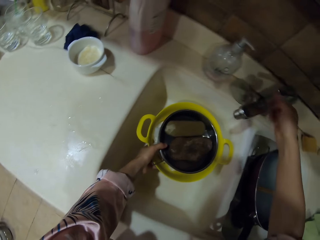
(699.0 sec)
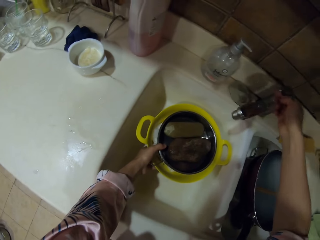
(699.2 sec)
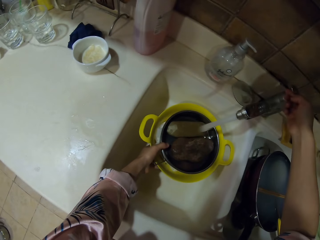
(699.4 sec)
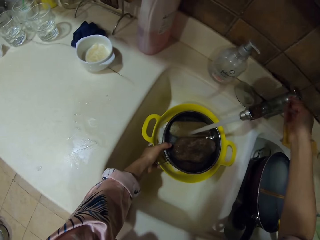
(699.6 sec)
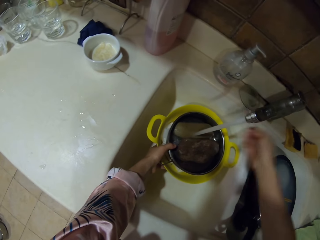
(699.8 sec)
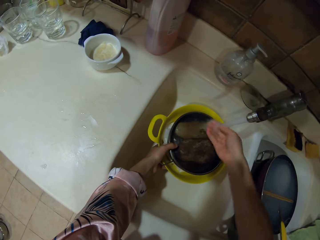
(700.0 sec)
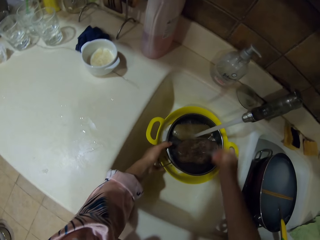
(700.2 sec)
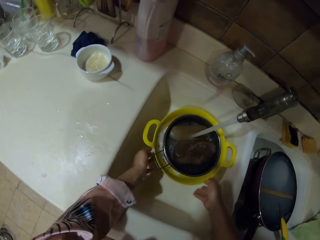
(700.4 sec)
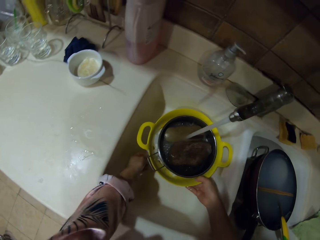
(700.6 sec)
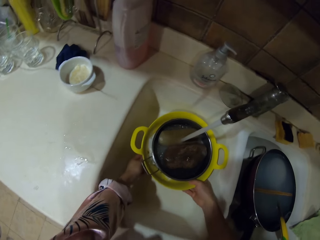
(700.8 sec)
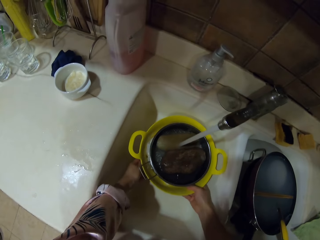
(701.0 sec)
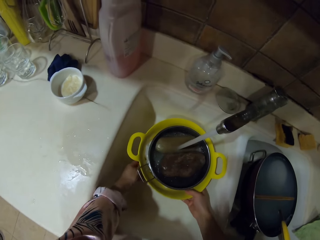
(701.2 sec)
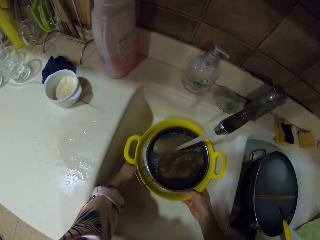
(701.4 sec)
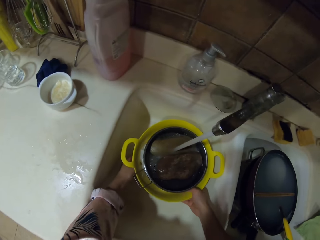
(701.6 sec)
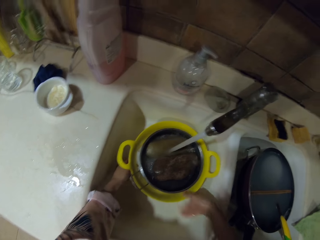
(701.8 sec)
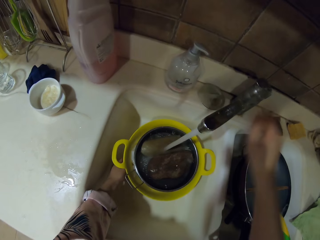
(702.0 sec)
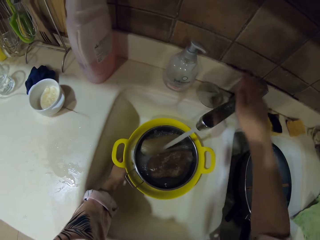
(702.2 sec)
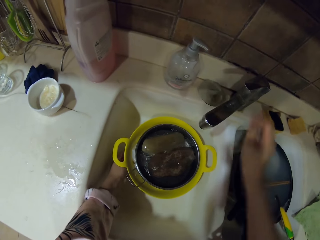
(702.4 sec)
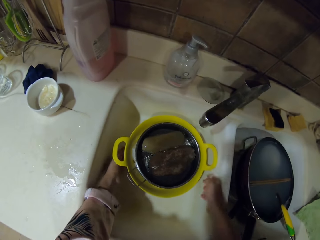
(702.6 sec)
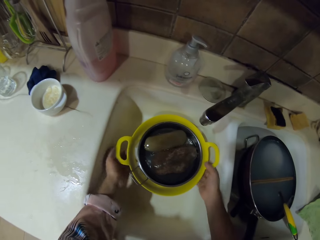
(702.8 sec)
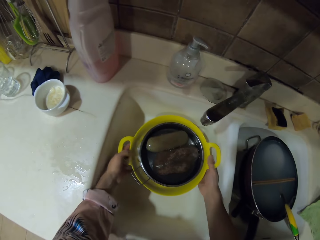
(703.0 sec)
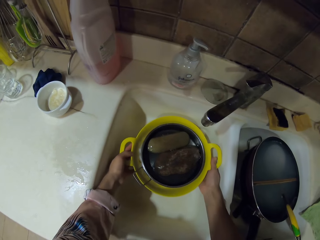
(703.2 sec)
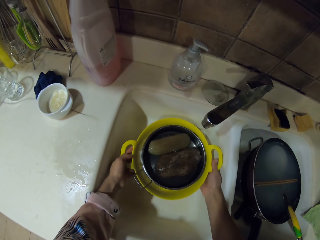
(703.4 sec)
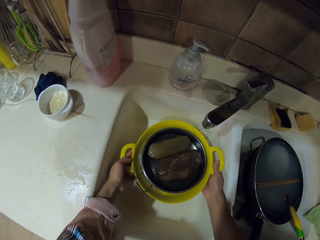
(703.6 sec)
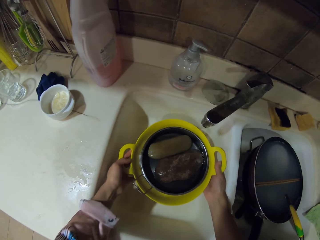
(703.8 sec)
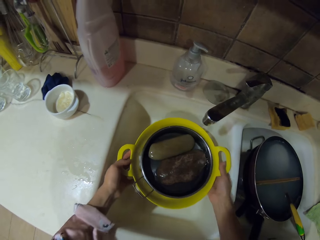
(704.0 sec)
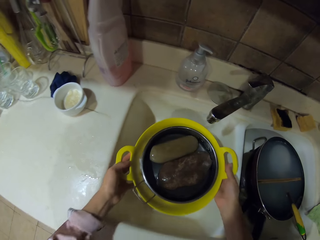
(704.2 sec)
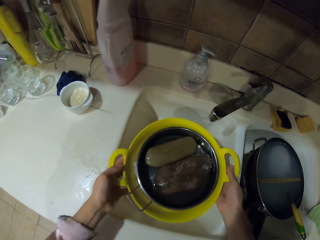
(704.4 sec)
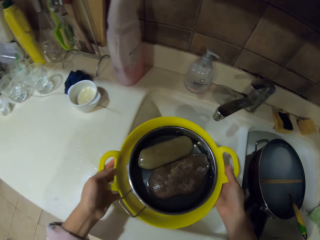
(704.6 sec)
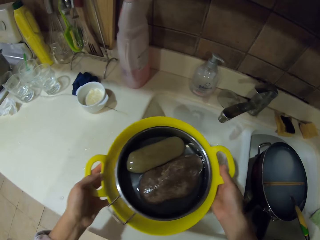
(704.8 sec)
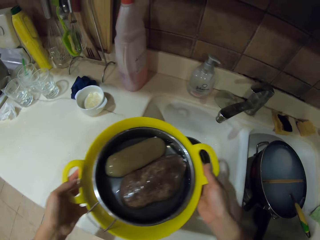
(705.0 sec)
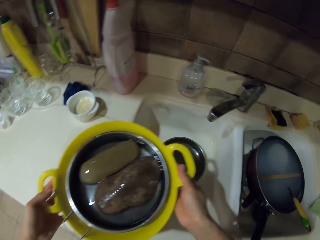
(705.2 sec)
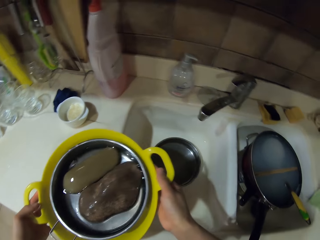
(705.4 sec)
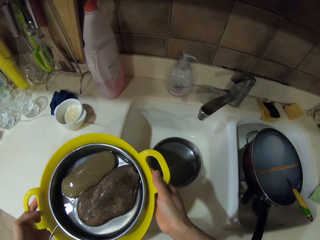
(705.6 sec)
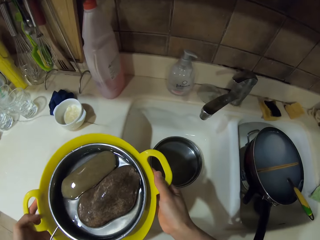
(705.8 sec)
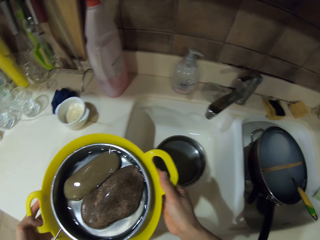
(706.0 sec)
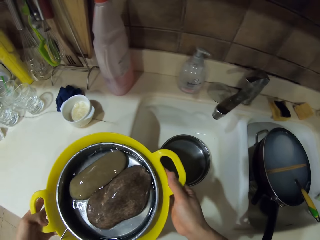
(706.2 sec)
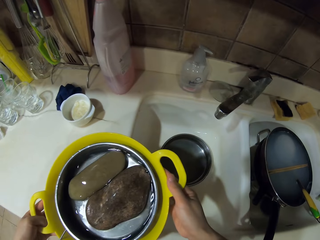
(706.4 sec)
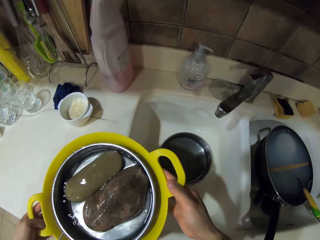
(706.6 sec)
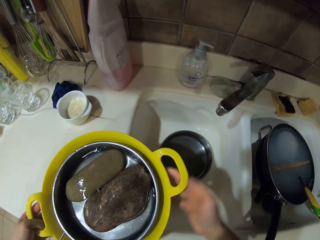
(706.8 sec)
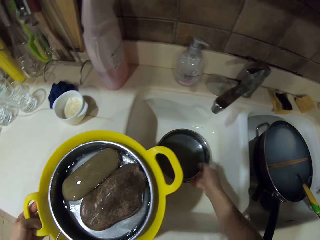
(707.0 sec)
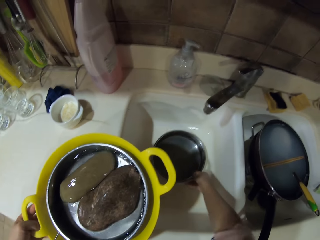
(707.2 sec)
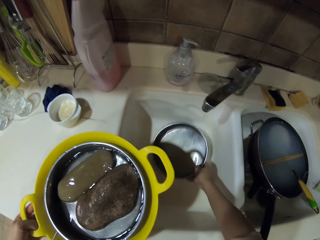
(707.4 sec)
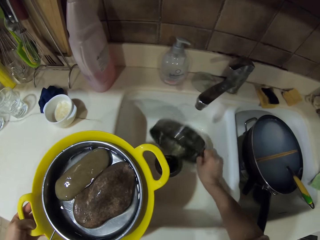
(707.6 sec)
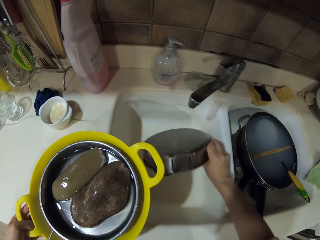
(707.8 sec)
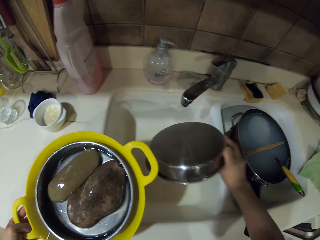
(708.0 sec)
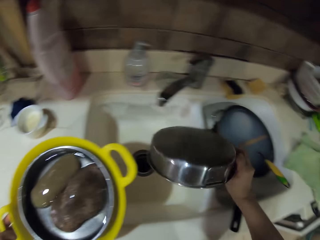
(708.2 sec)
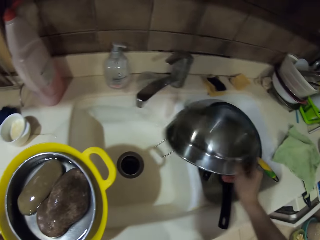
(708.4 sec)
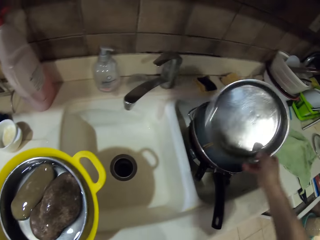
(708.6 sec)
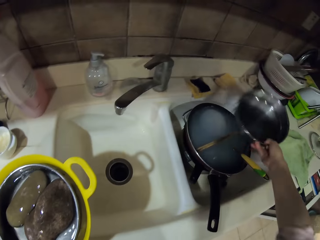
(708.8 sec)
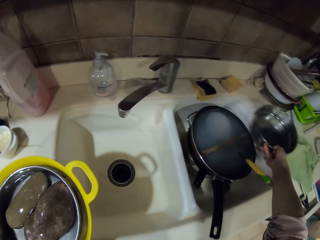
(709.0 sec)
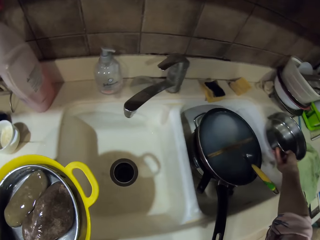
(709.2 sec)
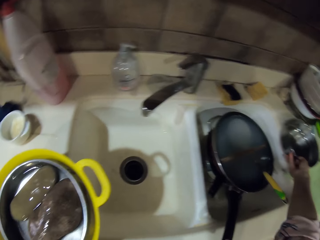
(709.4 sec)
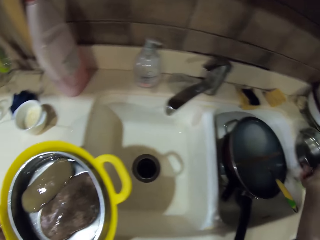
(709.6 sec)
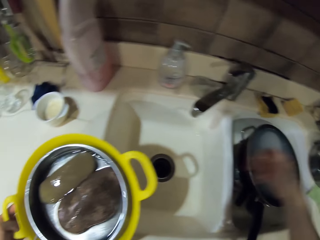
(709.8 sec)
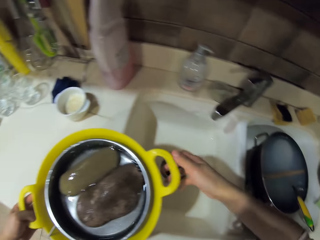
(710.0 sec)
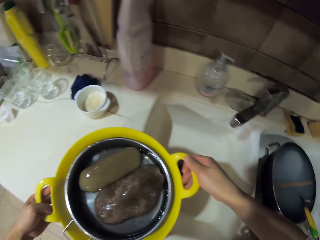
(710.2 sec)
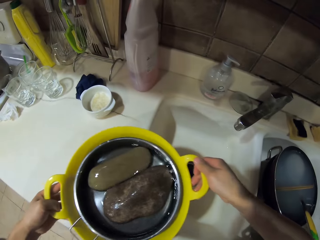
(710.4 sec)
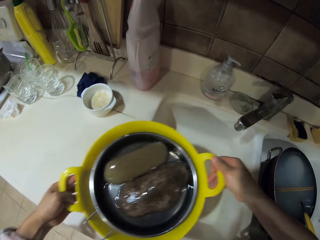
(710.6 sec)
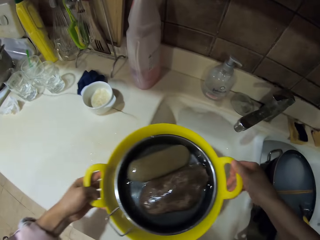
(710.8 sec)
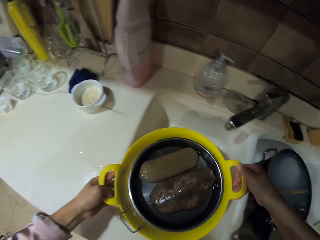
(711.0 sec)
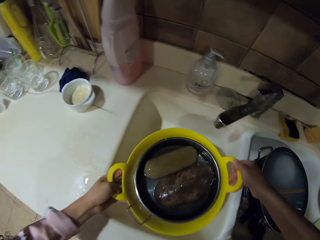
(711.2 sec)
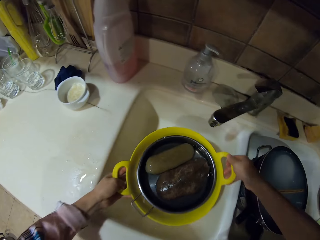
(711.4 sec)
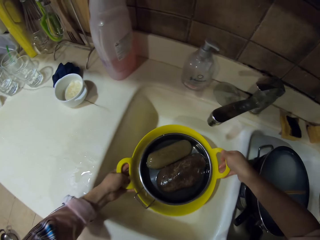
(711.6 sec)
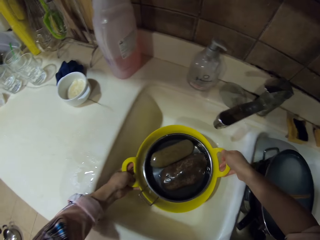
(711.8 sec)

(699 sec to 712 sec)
The camera wearer opens the tap to fetch water. They rinse their hand in the sink. They move the sieve dish in the sink. They close the tap. They pick up the sieve dish in the sink. They put the sieve dish on the countertop. They pick up the tray in the sink. They put the tray on the countertop. They pick up the sieve dish on the countertop. They put the dish aside.

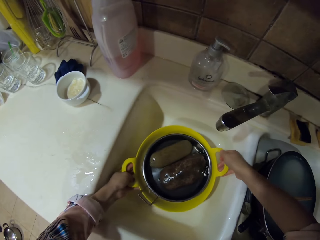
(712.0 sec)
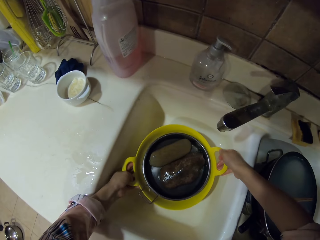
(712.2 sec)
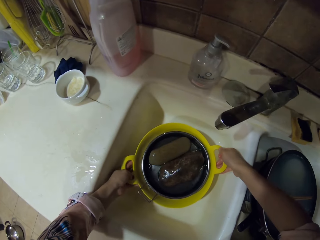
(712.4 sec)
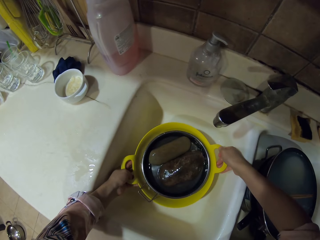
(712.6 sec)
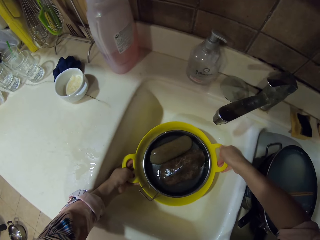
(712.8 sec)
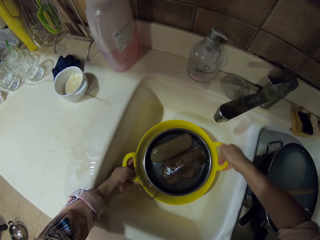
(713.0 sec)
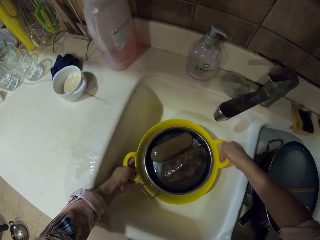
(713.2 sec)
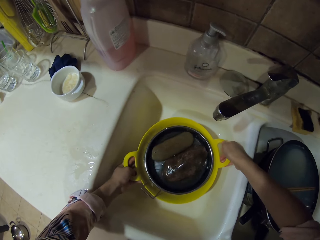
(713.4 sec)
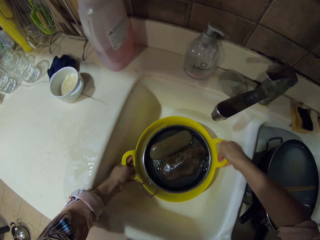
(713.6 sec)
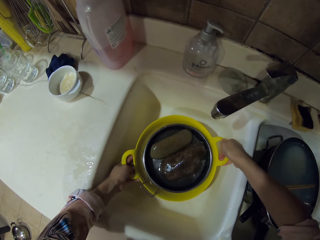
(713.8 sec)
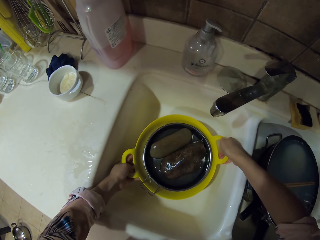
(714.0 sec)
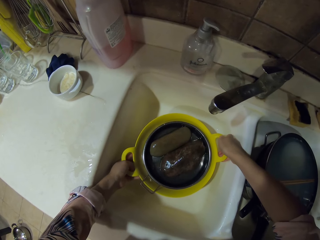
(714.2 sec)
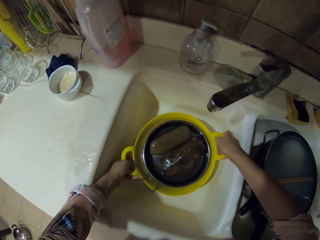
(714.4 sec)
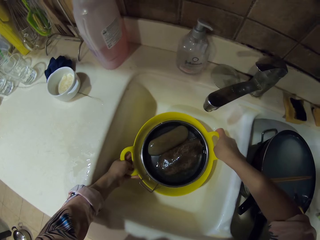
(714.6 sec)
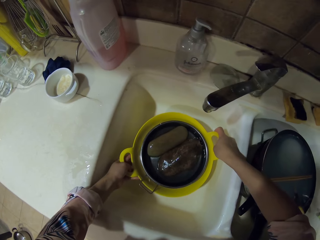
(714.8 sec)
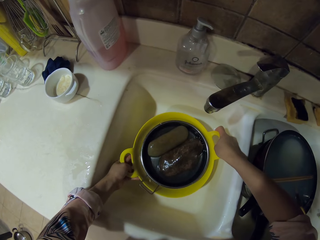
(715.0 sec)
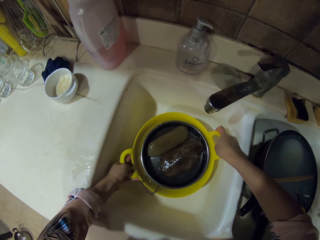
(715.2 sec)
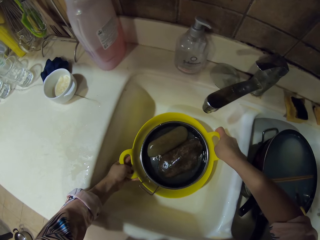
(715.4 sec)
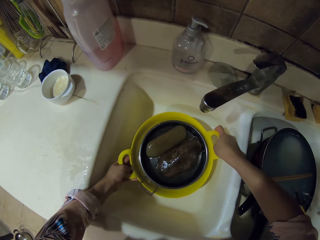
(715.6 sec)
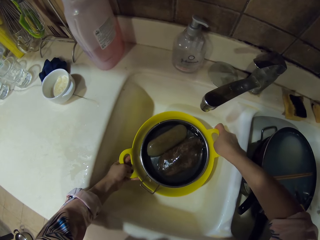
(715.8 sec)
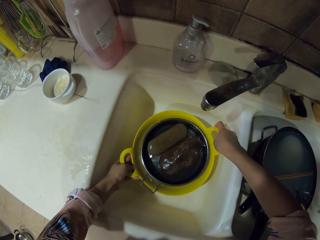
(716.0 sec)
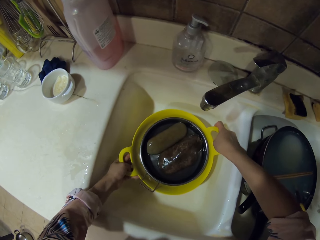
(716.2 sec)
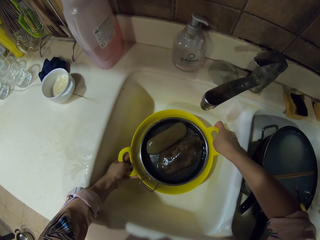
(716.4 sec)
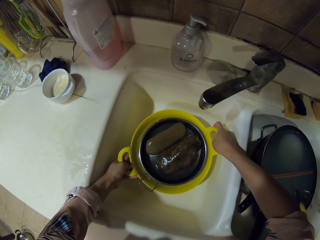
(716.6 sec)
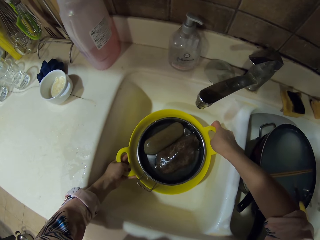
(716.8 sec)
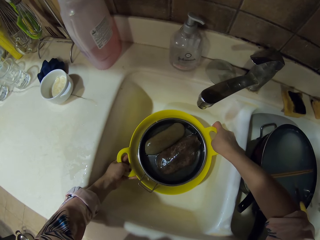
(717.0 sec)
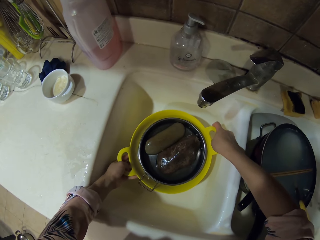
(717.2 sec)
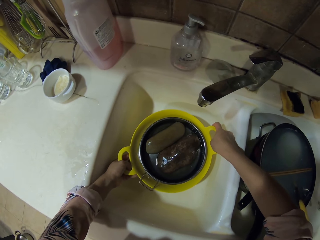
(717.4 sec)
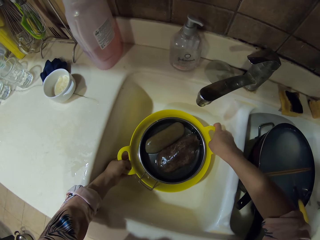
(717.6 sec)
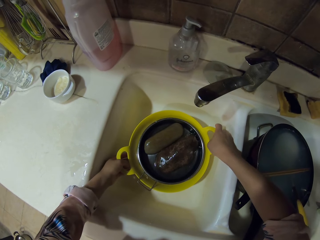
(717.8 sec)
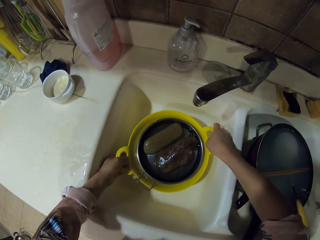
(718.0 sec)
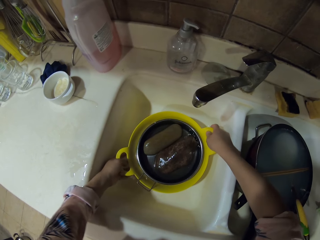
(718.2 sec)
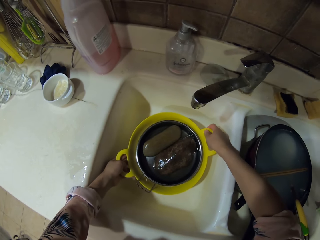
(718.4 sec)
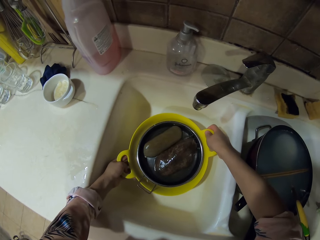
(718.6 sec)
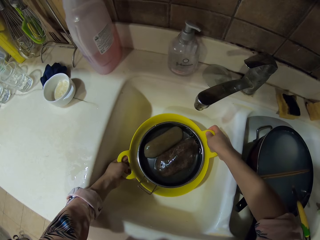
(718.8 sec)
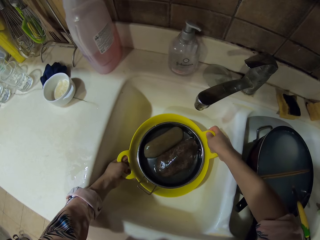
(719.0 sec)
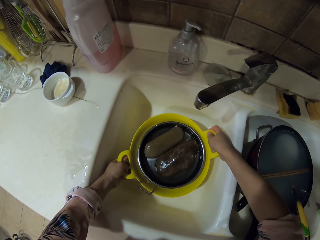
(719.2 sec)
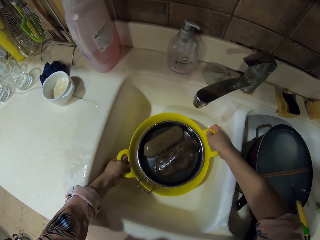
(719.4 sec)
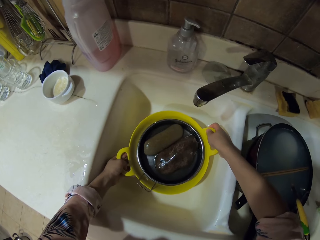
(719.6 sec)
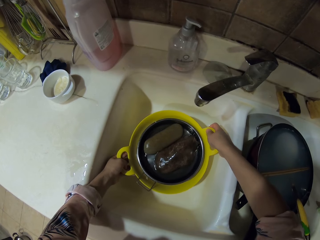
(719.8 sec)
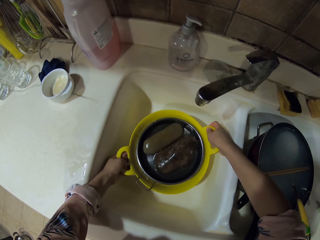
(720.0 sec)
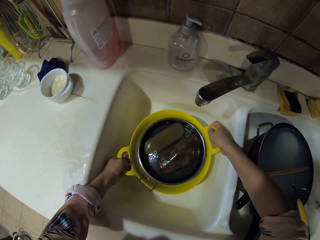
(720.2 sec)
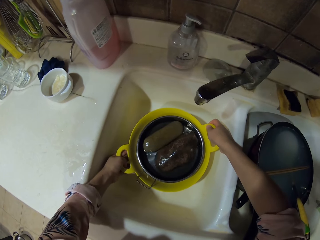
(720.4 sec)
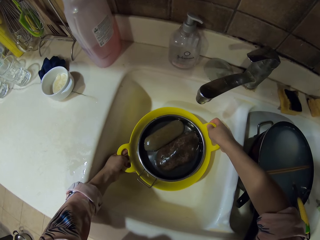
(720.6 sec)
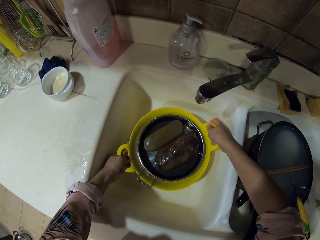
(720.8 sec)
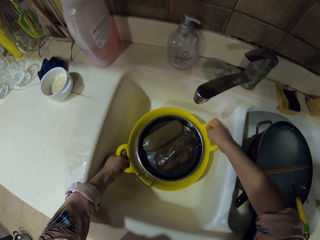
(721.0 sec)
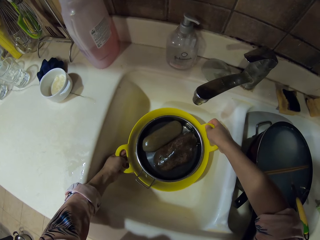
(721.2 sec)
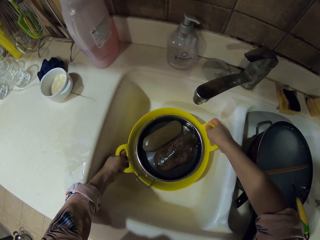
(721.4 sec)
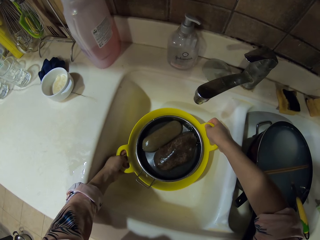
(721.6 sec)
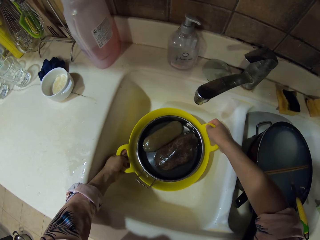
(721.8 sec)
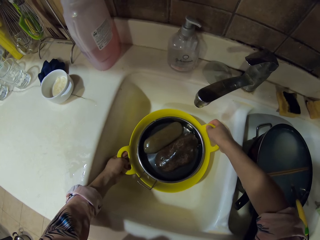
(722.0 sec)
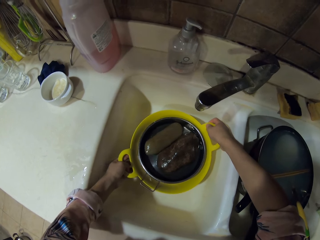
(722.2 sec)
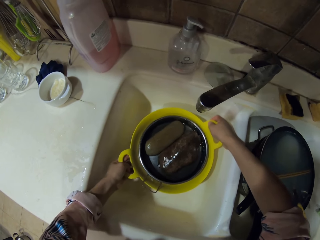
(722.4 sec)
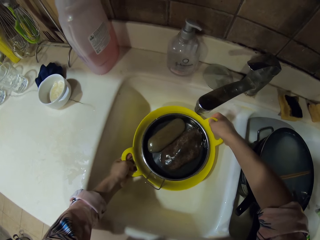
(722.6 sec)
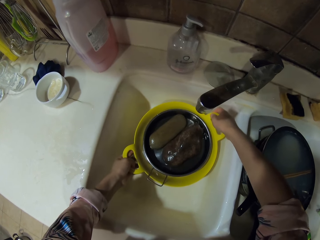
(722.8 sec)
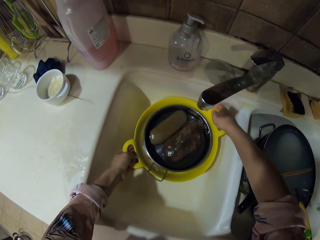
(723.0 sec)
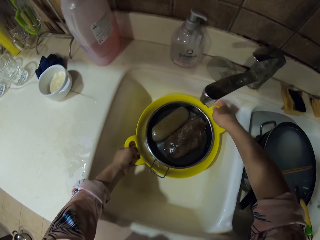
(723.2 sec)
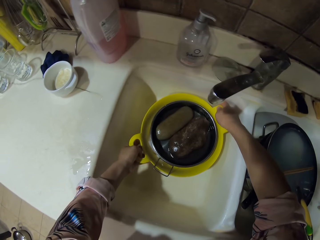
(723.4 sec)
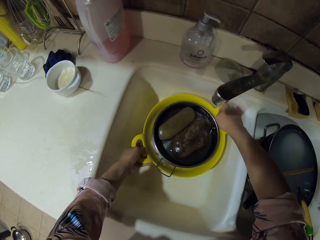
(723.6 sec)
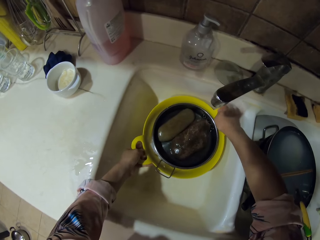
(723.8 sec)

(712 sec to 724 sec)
The camera wearer puts the sieve dish in the sink. They move the sieve dish in the sink.
